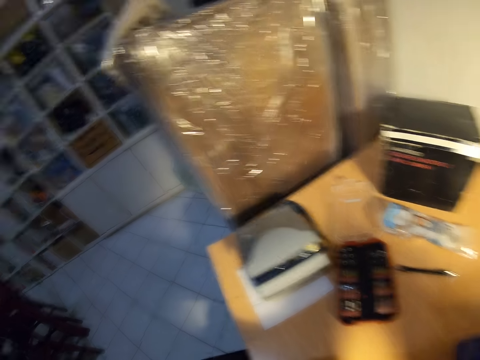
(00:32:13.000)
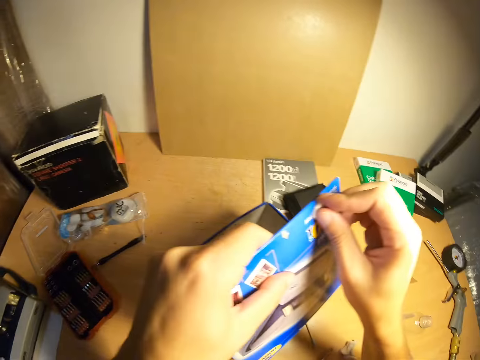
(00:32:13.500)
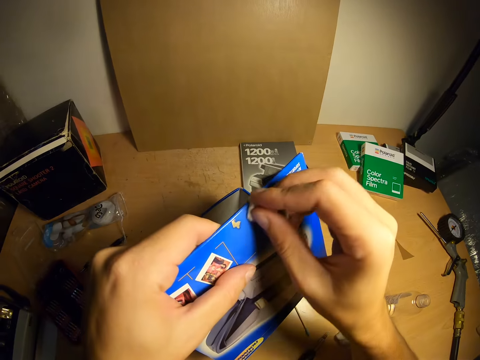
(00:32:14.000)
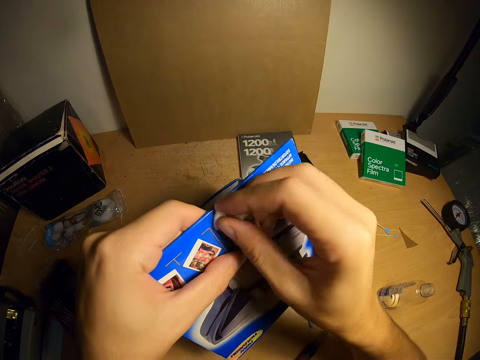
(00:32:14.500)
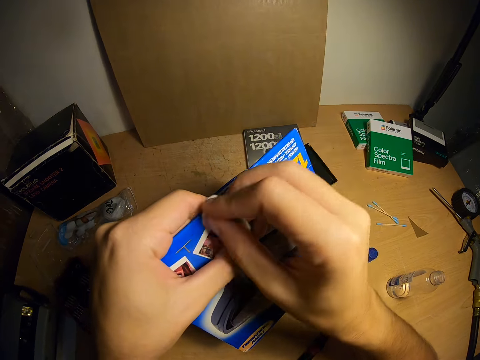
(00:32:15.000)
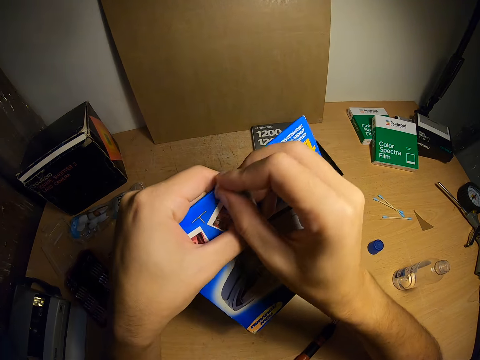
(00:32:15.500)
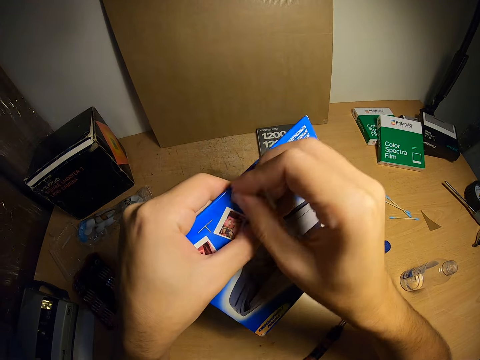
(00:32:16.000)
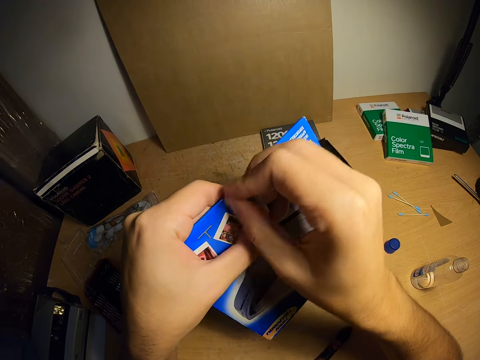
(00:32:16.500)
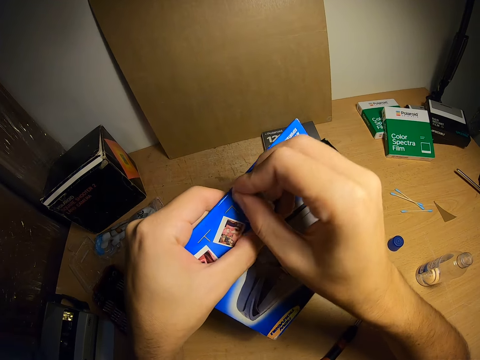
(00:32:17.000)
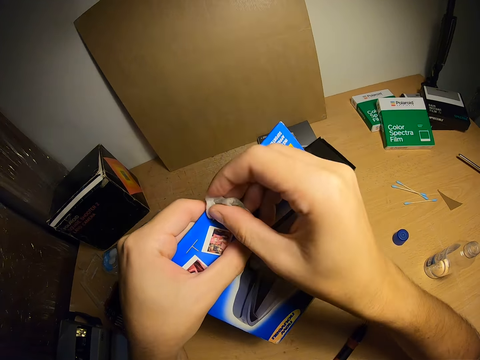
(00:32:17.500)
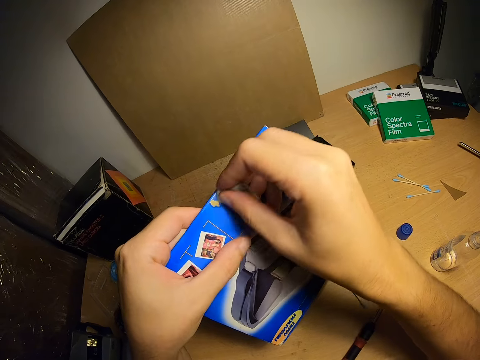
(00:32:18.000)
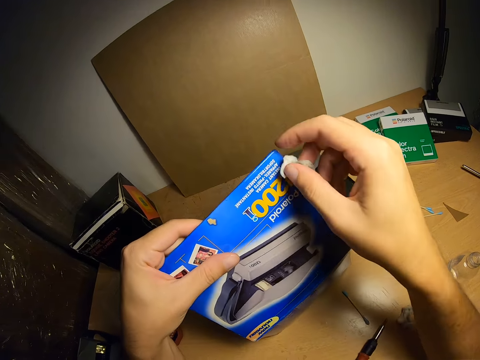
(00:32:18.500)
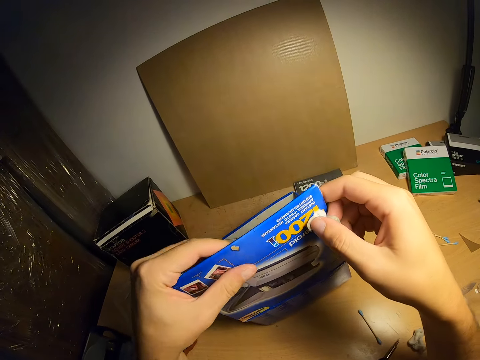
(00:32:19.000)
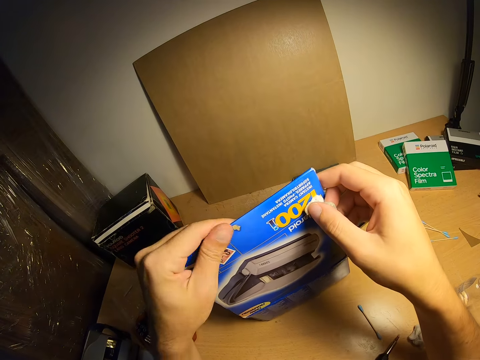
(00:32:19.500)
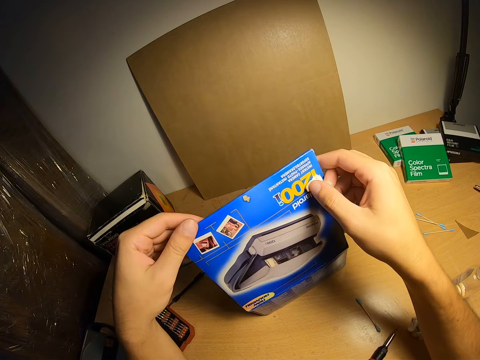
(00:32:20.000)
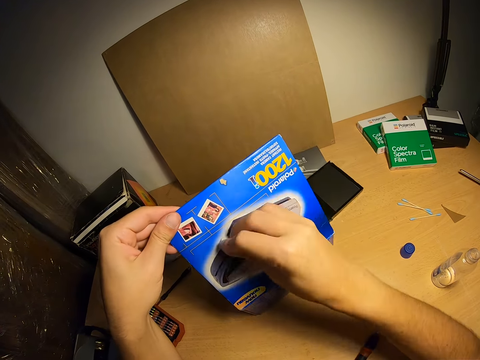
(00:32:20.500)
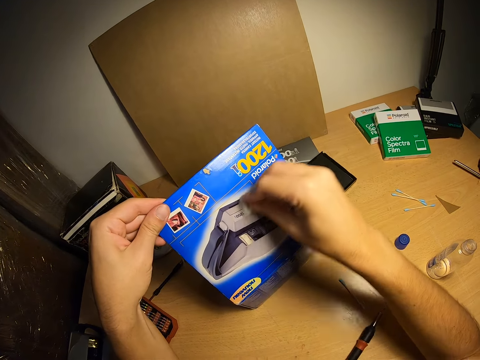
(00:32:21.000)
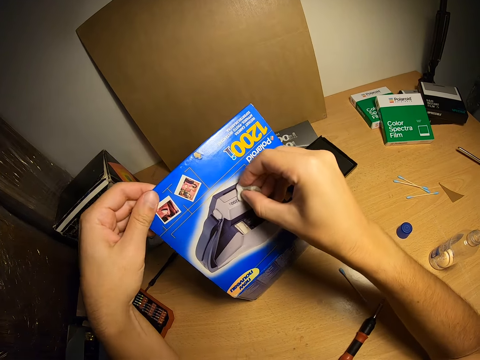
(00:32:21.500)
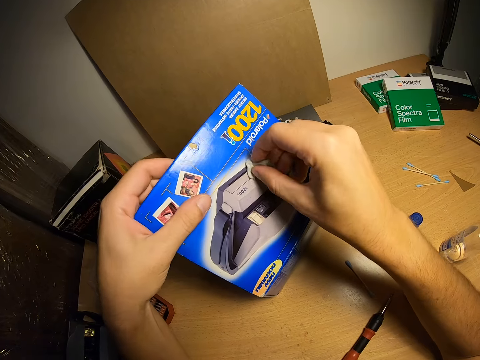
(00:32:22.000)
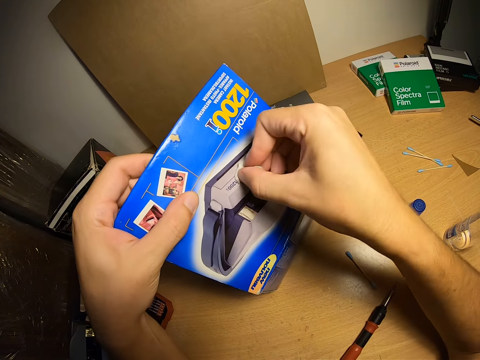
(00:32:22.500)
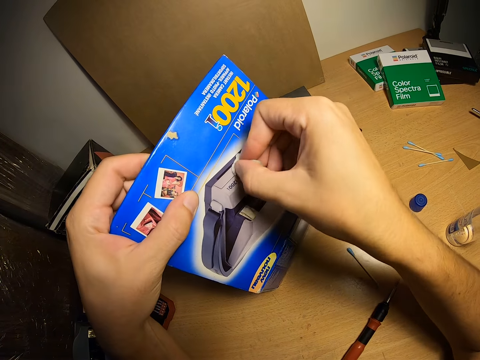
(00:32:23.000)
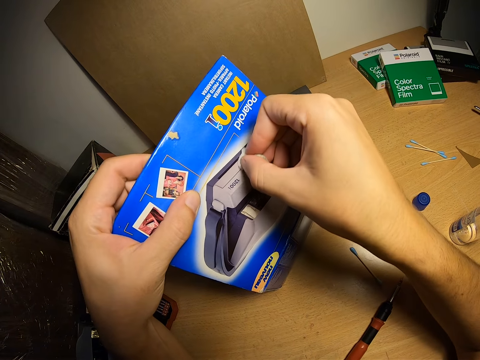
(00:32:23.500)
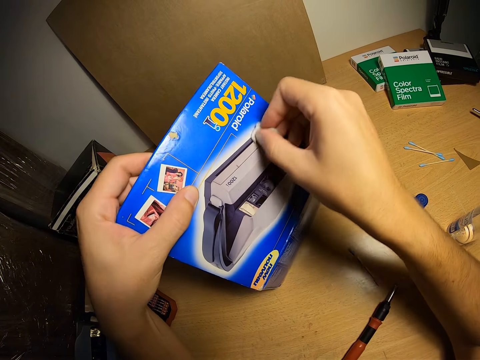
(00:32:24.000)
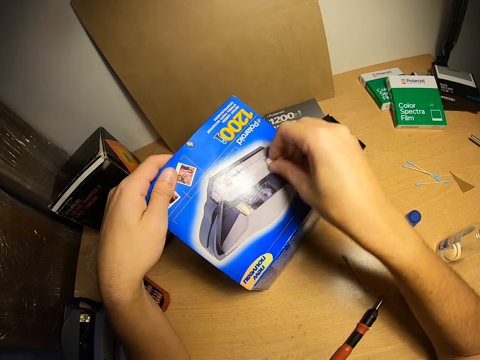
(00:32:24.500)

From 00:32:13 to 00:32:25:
The camera wearer wipes the box with cotton wool. They pause the cleaning of the top part of the box. They wipe the top part of the box. They continue the cleaning of the top part of the box.

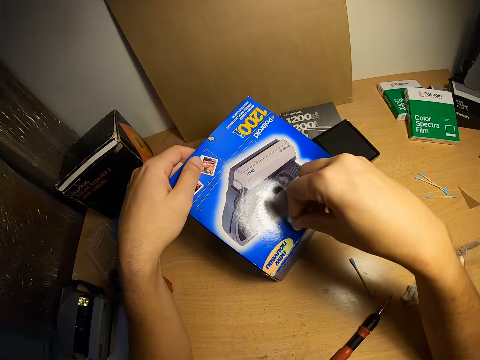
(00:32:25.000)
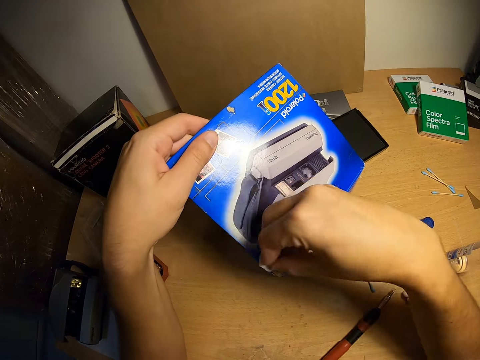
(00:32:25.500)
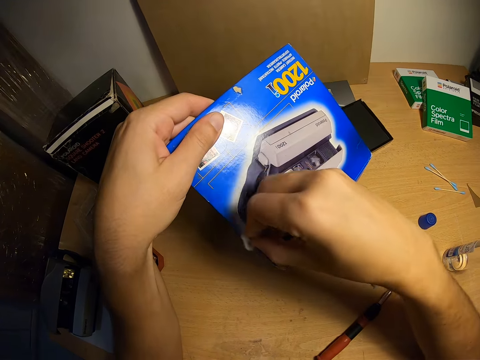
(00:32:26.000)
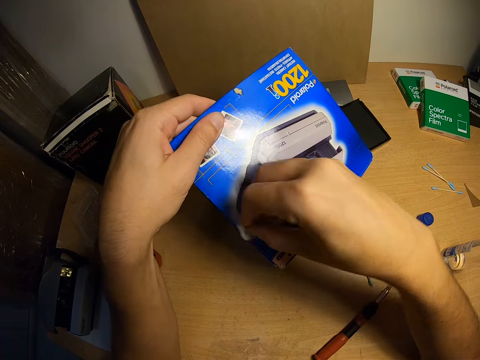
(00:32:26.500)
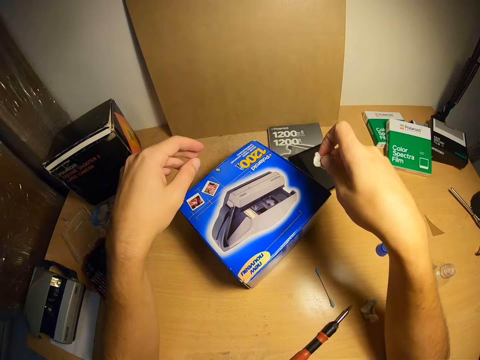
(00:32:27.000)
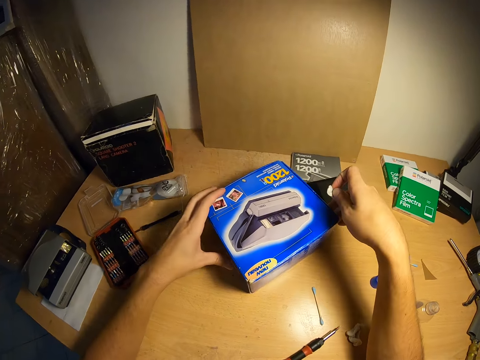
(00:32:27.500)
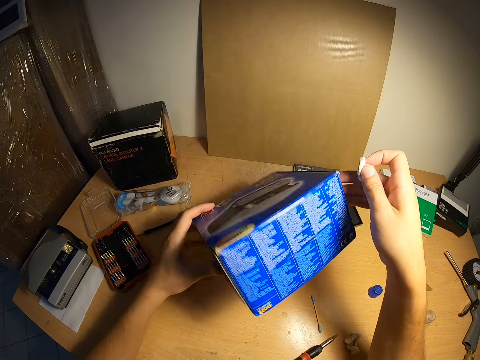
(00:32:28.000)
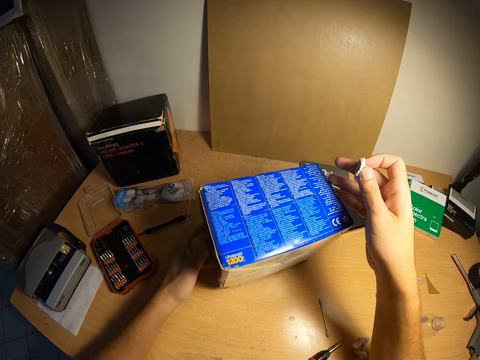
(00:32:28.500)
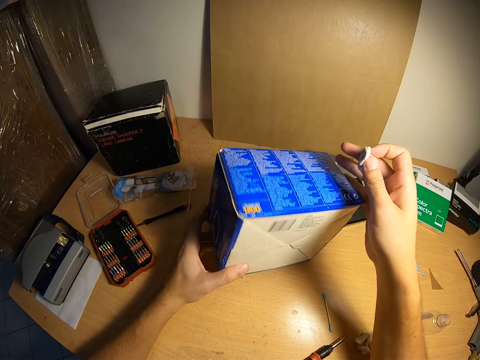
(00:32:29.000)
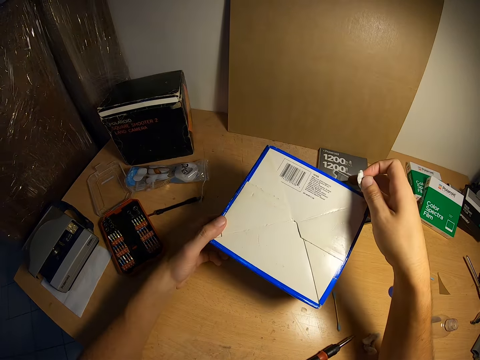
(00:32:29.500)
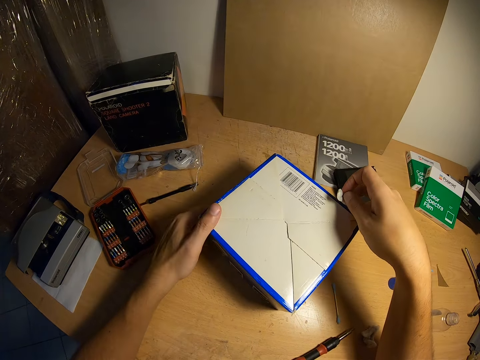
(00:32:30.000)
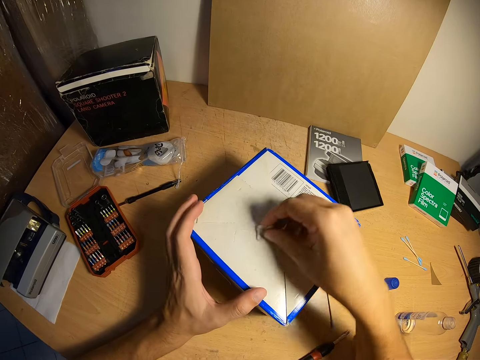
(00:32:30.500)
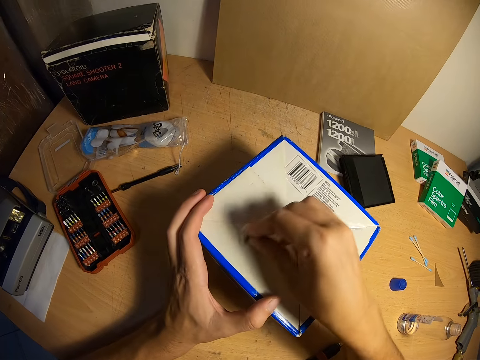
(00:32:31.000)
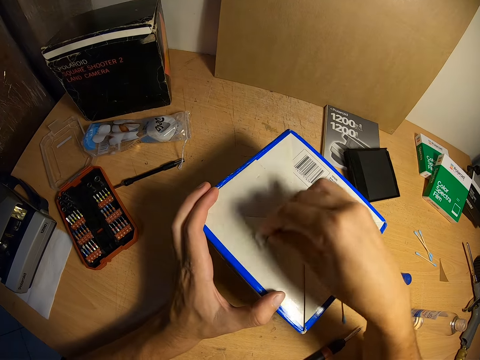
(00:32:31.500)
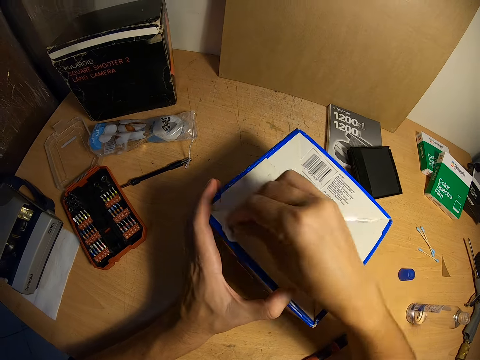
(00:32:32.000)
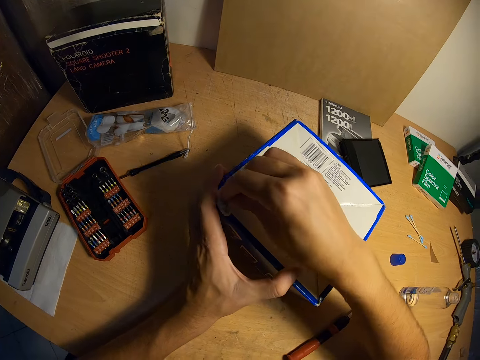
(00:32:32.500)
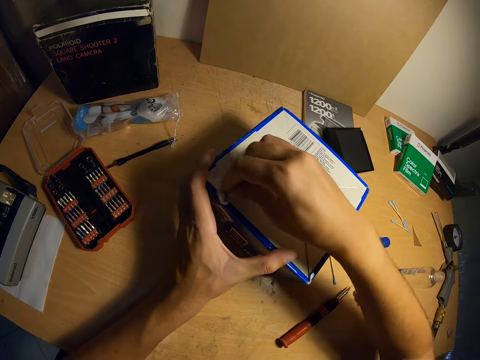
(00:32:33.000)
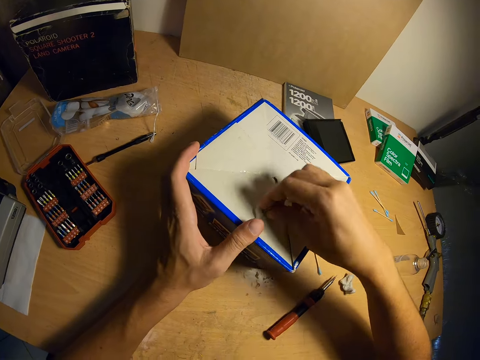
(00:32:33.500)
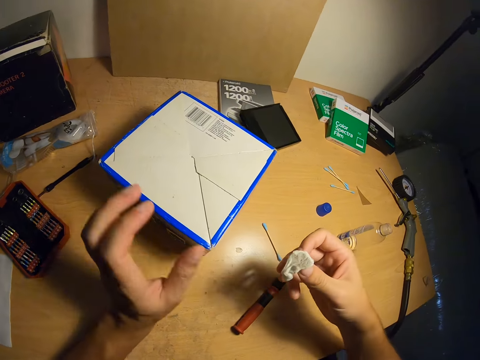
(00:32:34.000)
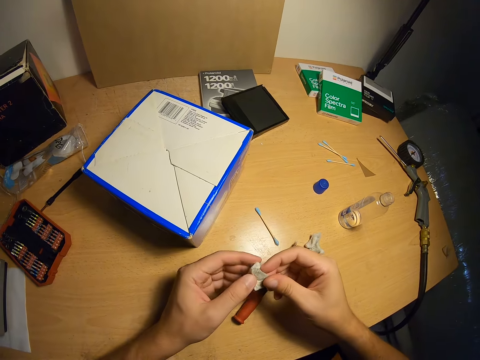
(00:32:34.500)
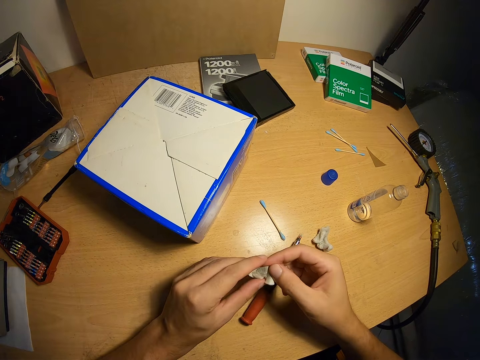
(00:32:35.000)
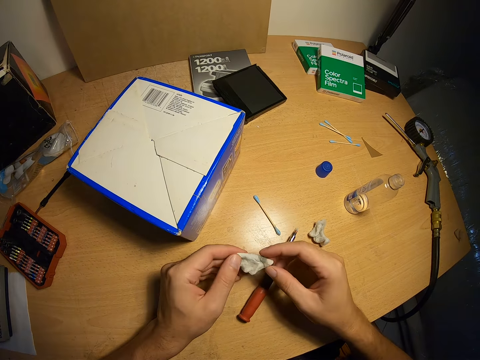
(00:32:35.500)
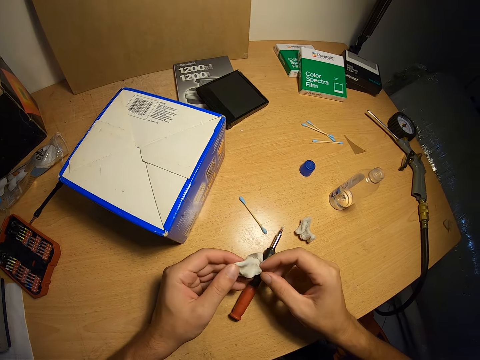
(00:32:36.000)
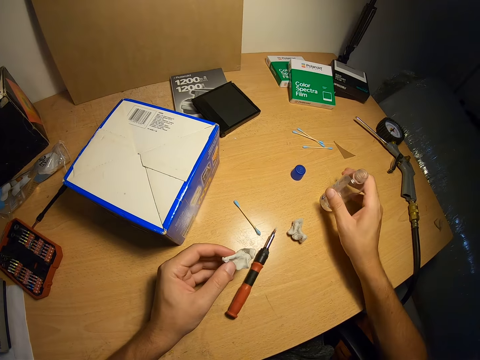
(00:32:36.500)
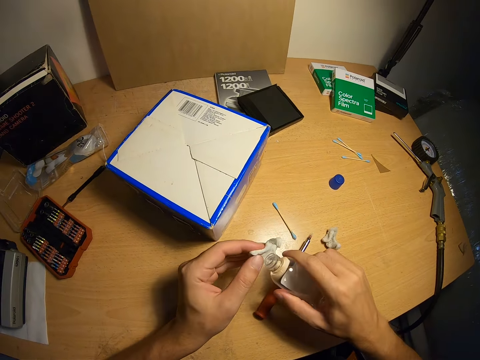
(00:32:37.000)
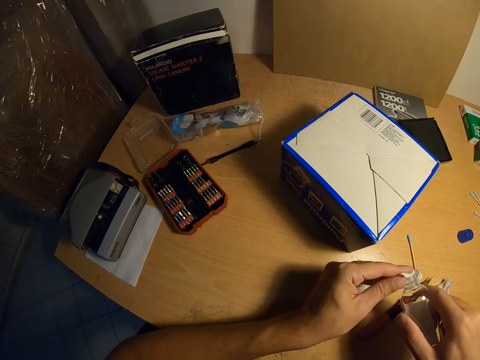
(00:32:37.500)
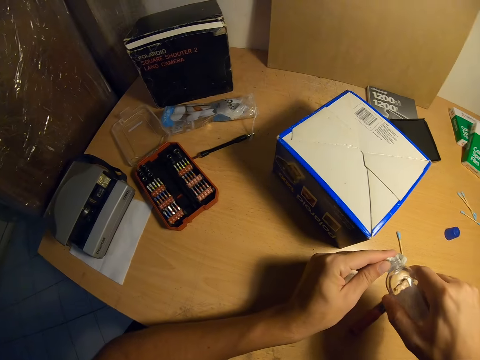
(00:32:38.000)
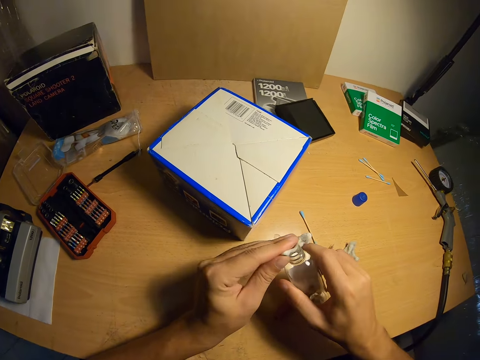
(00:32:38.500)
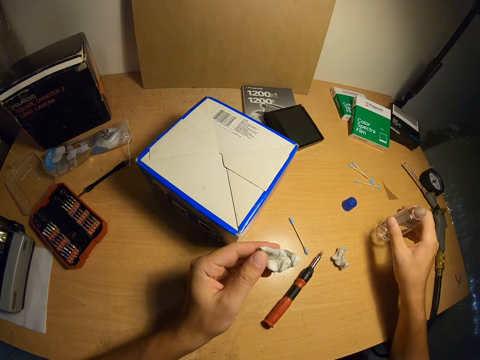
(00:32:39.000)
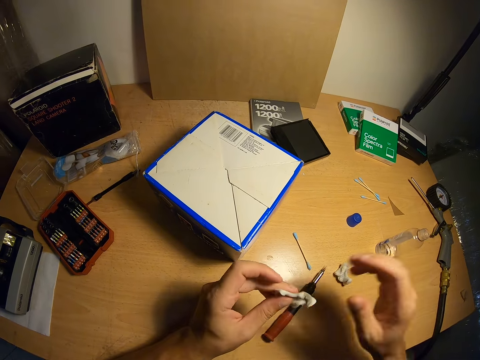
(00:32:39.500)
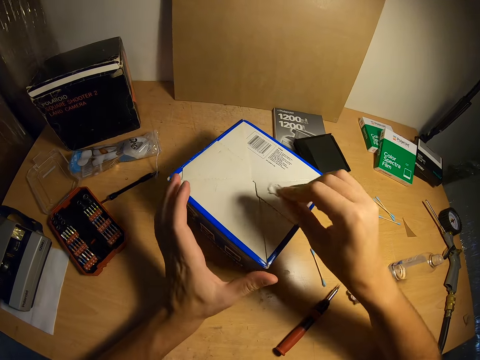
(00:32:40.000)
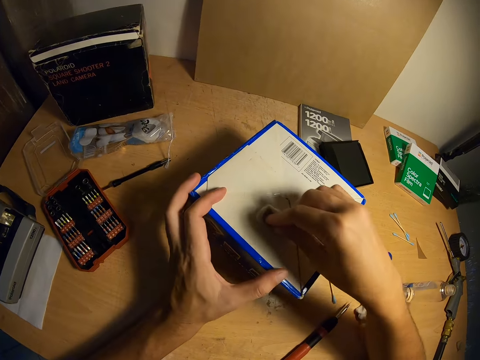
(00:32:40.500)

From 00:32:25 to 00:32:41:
The camera wearer drops the top part of the box. They pick up the box. They turn the box over. They clean the bottom part of the box with the cotton wool. They stop the cleaning of the bottom part of the box. They unfold the cotton wool. They pick up the liquid from the table. They pour the liquid on the cotton wool. They put the liquid on the table. They clean the bottom part of the box with the cotton wool.
